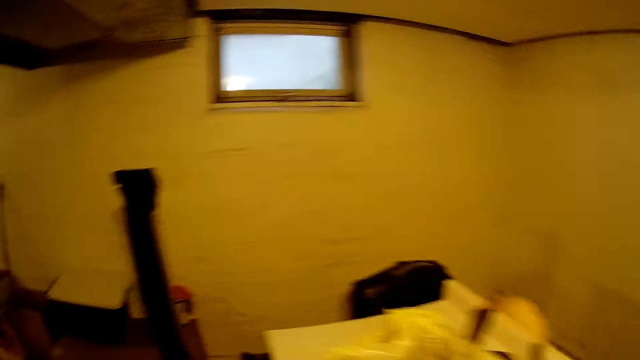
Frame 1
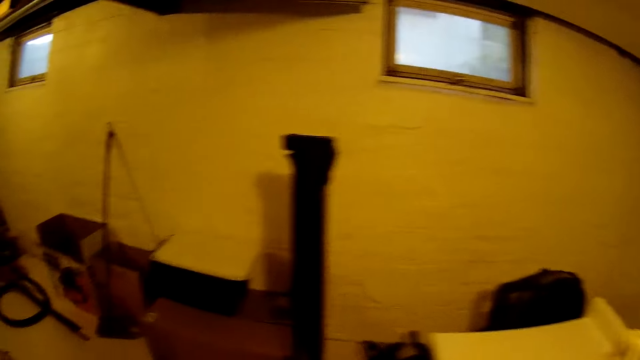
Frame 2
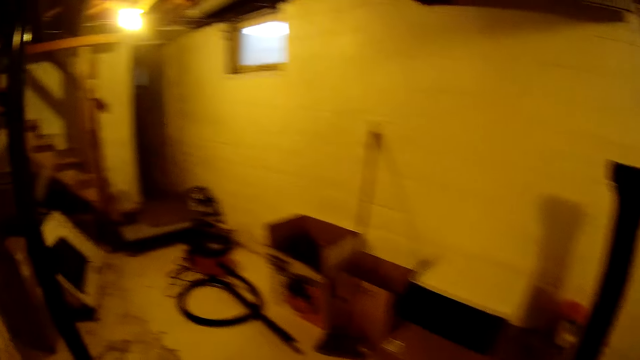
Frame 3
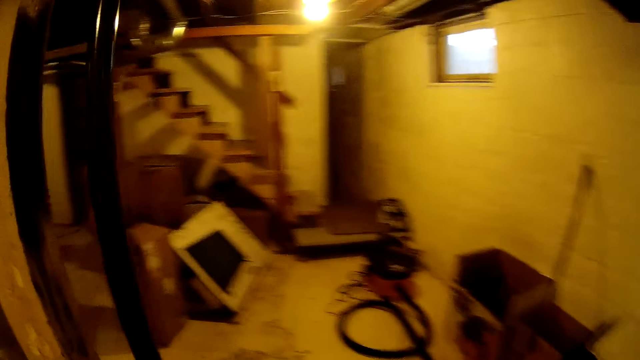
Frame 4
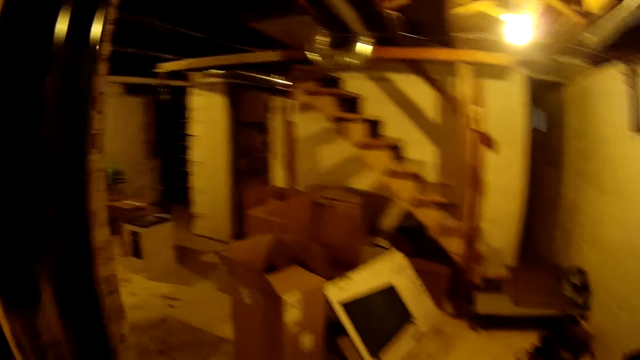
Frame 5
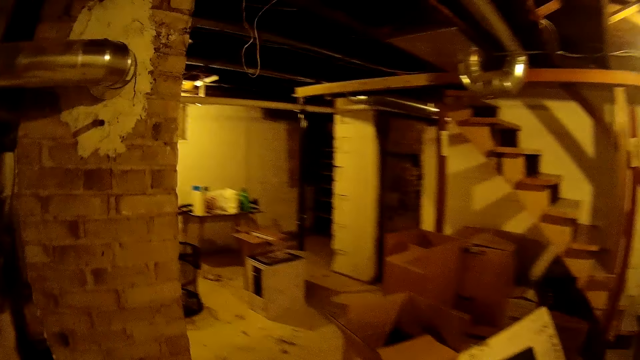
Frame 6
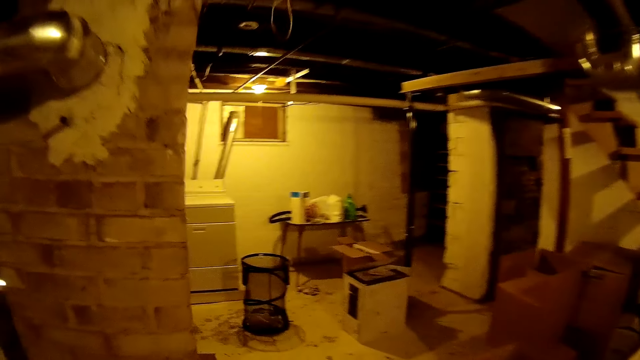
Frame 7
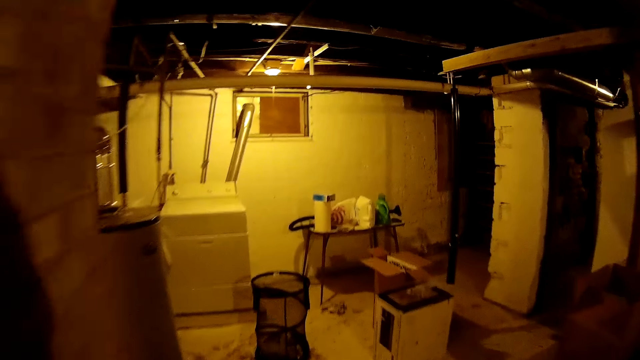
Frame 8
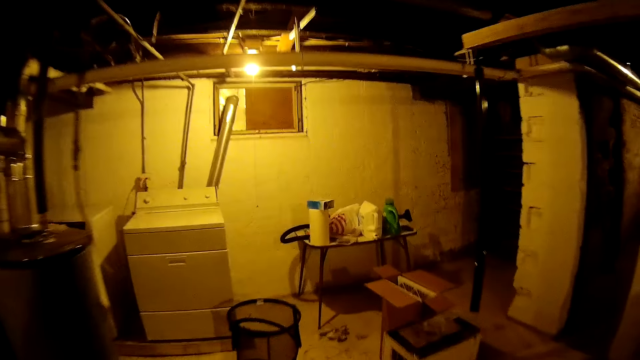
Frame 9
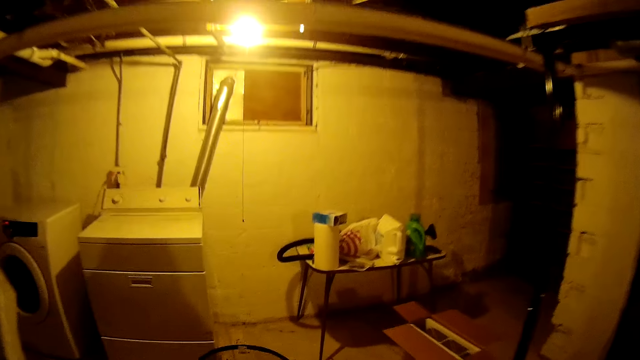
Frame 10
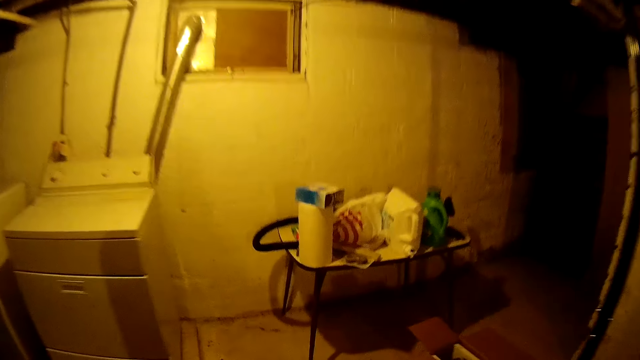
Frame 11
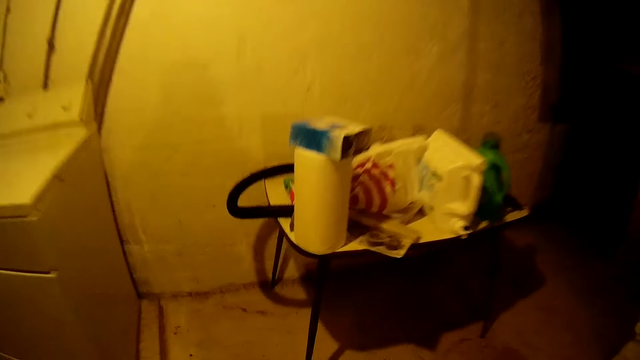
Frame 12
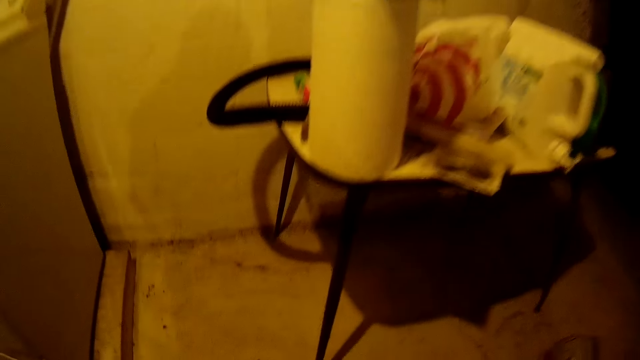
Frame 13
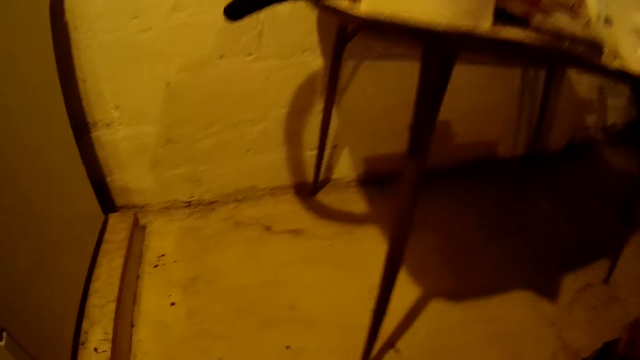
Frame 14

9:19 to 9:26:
The camera wearer walks in the house.

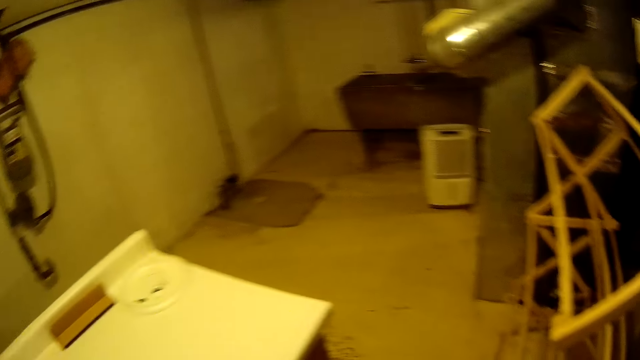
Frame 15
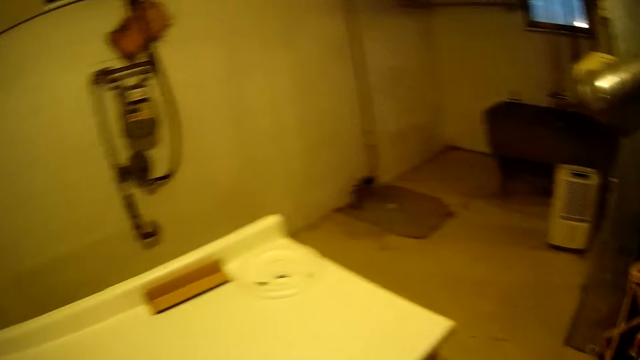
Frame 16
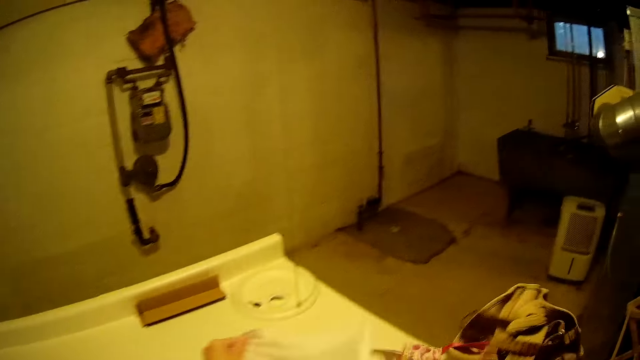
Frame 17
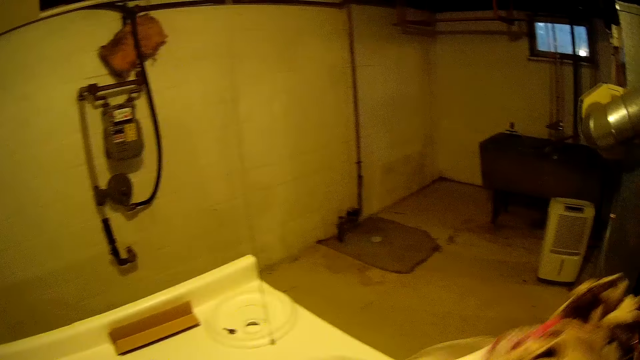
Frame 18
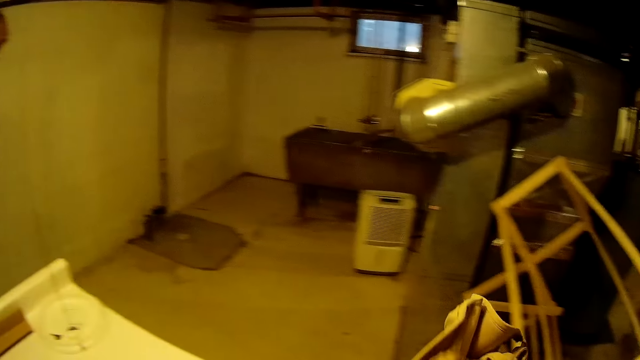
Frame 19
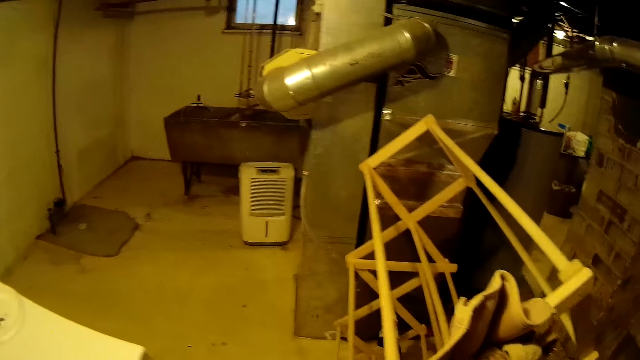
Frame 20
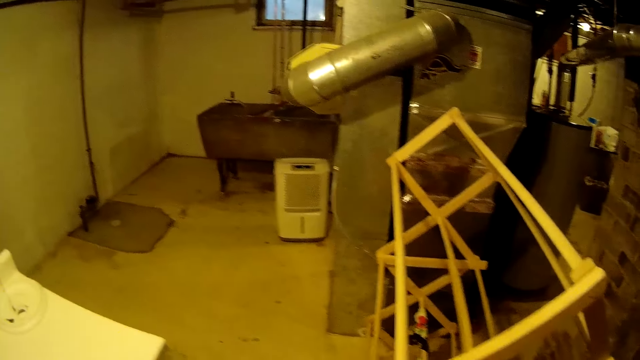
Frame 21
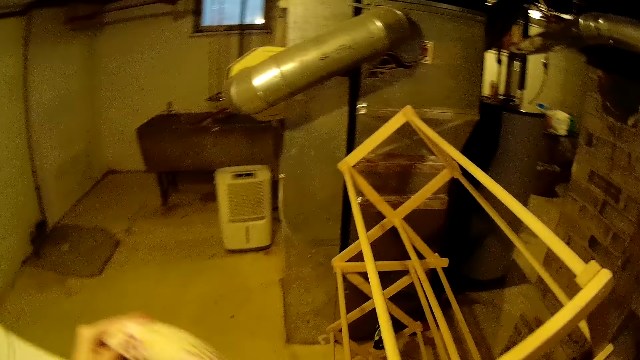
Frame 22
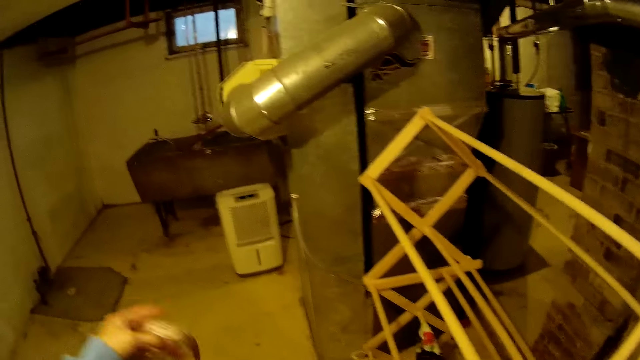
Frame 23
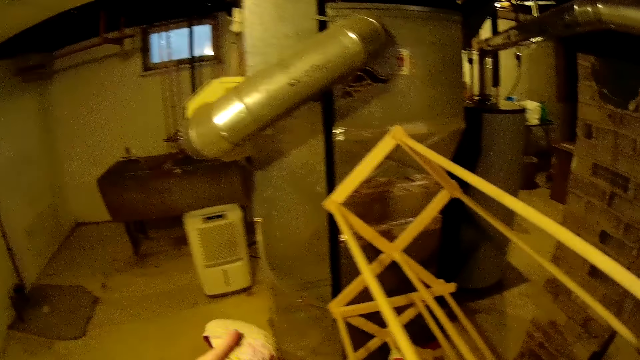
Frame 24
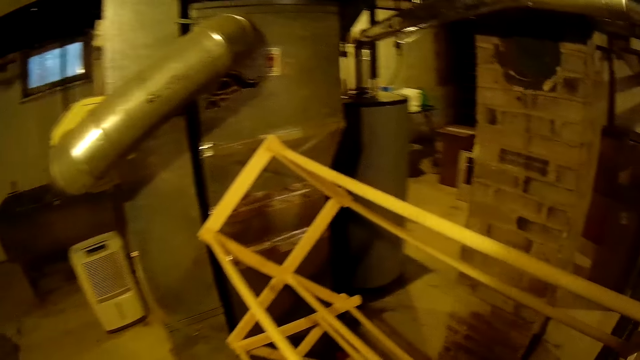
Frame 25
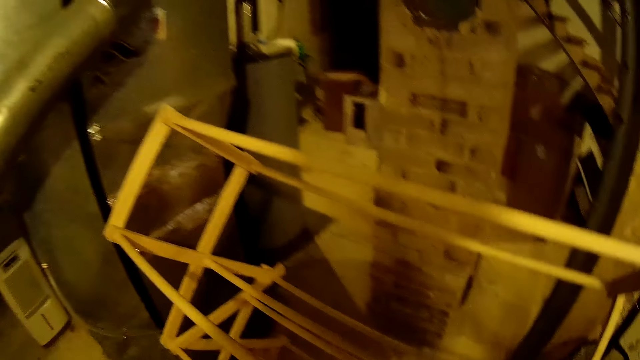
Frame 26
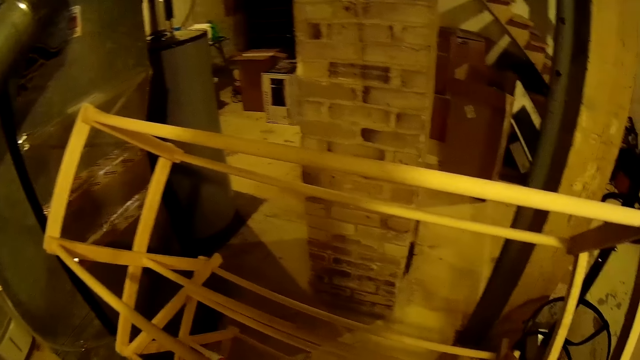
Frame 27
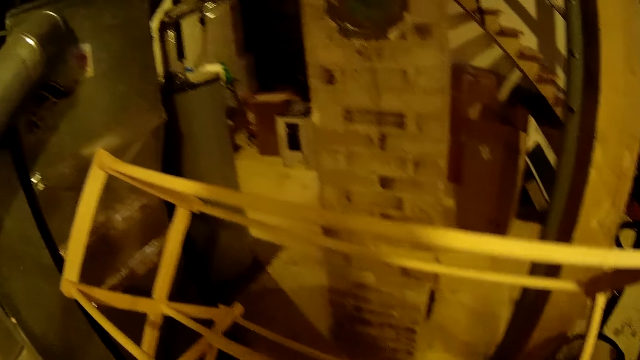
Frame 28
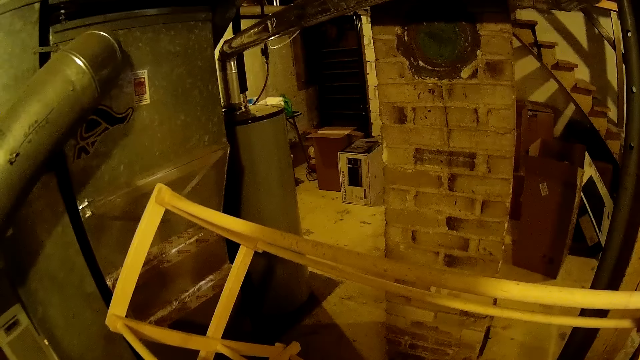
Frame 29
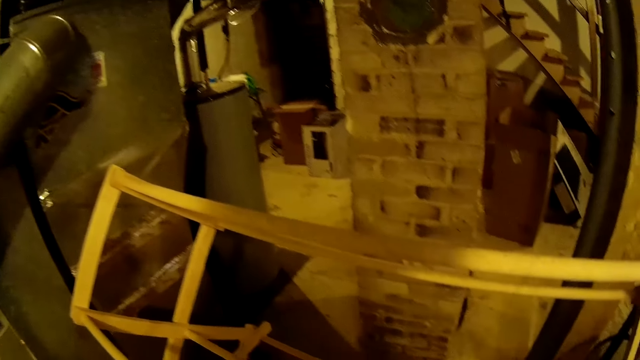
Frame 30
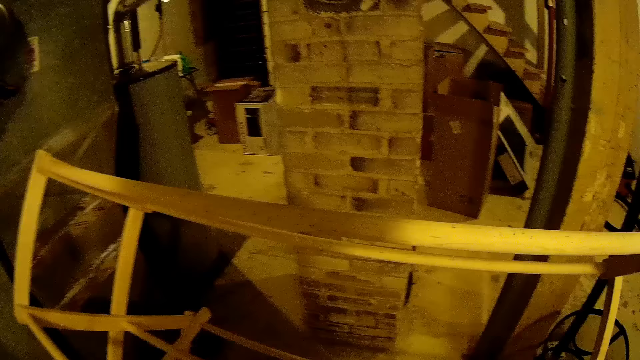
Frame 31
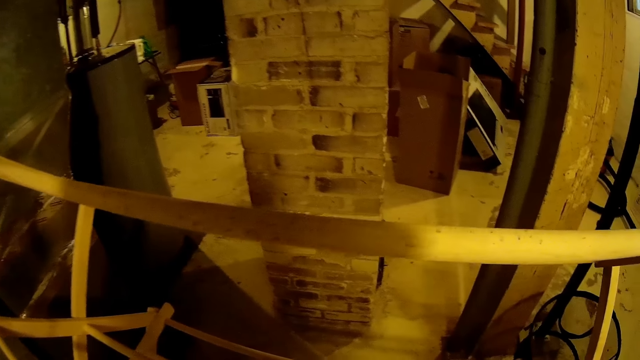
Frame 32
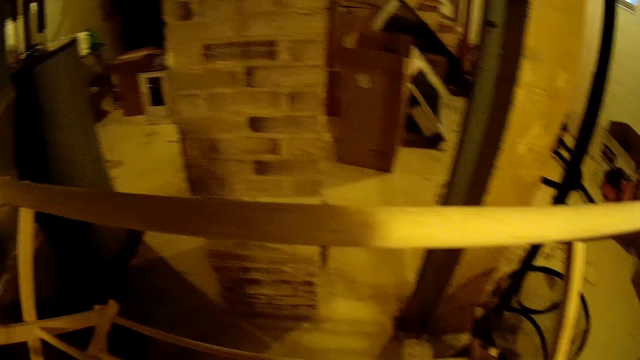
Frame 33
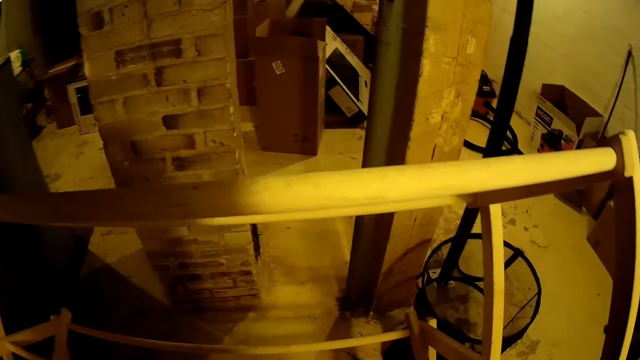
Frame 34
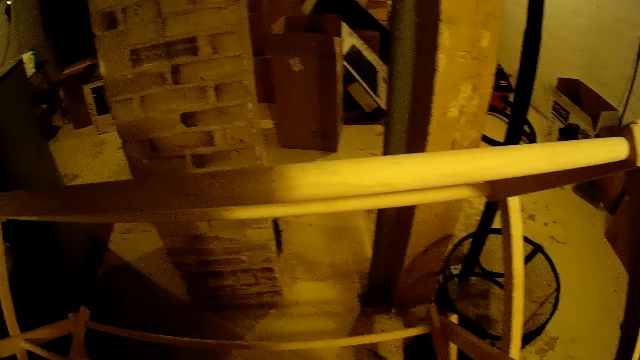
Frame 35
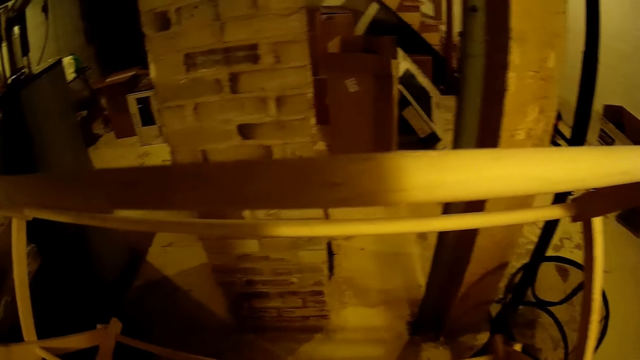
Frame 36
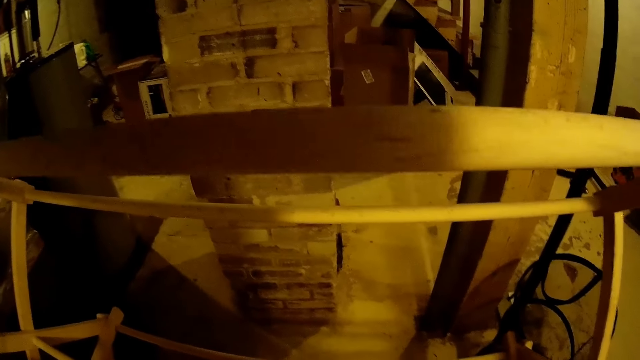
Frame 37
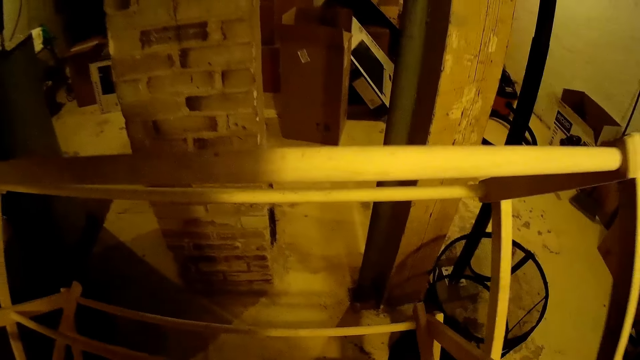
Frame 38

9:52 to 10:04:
The camera wearer separates clothes wear. They hold a cloth with both hands. They do something.

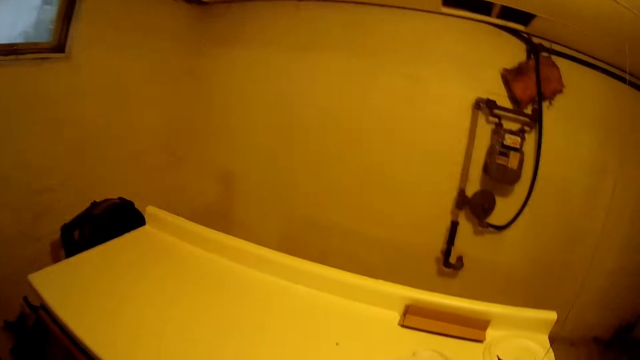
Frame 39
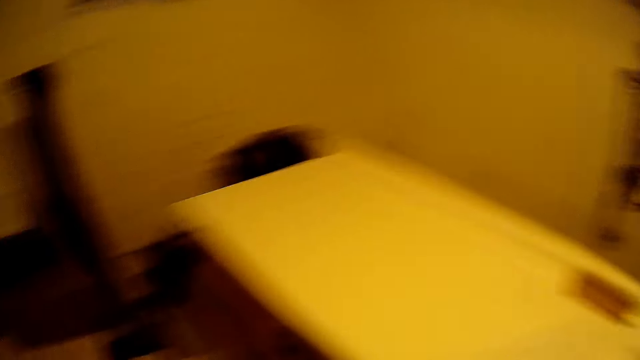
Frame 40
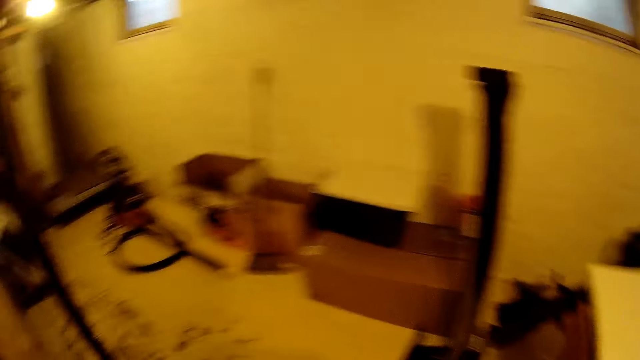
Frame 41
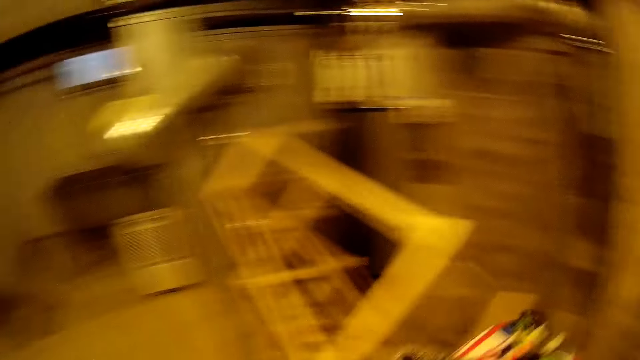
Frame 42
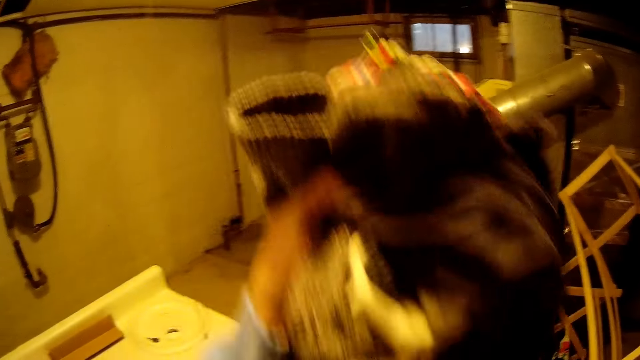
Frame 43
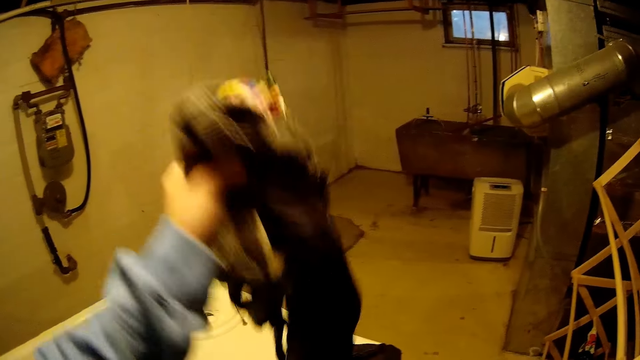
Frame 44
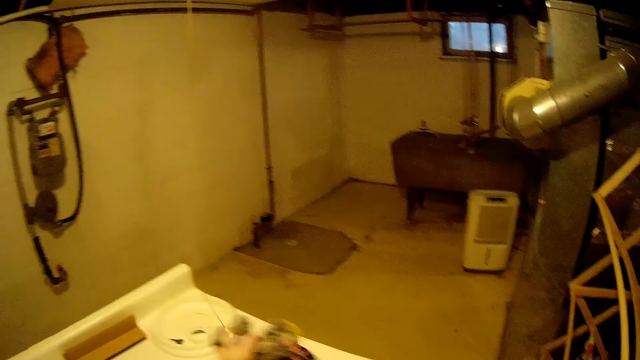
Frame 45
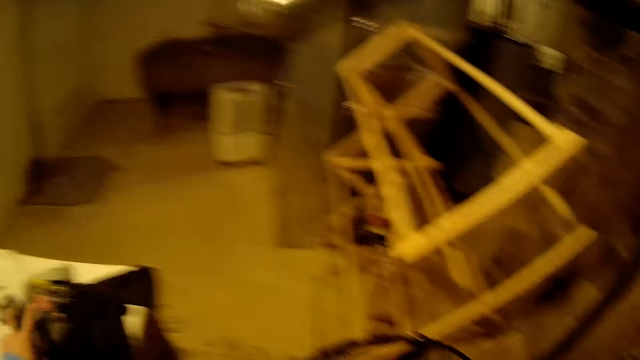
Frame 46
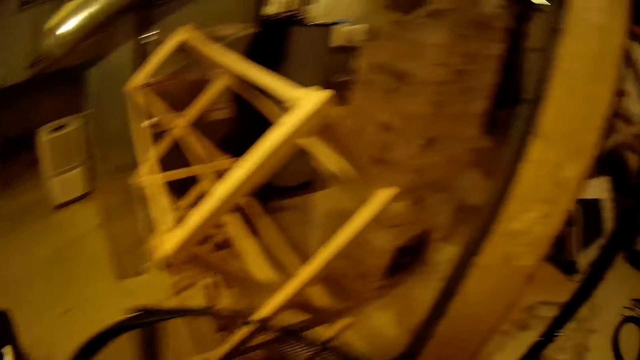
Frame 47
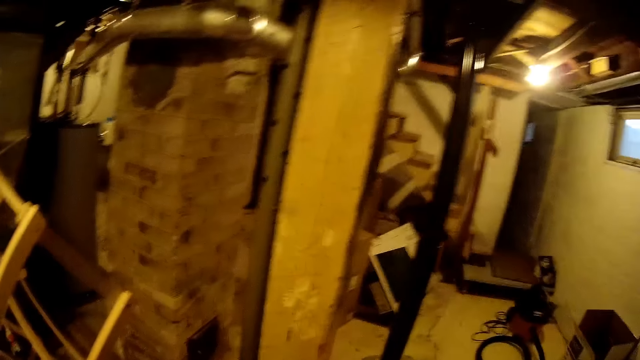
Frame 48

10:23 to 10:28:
The camera wearer places clothes wear on the table. She holds a cloth with her left hand. She drops the clothes on the bathtub with her left hand.
